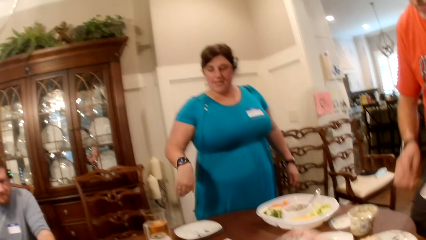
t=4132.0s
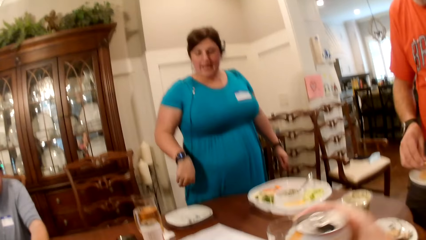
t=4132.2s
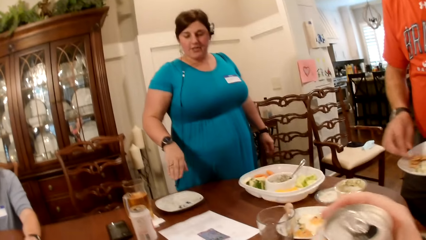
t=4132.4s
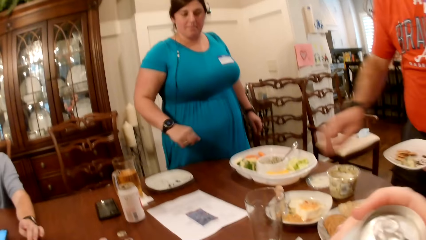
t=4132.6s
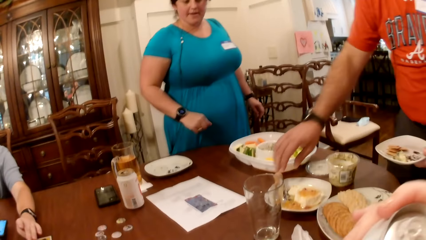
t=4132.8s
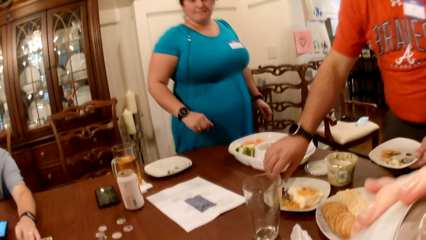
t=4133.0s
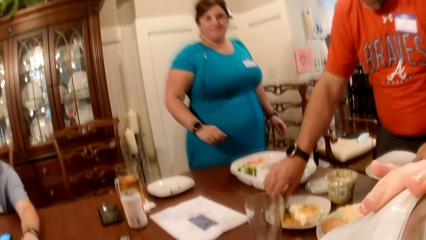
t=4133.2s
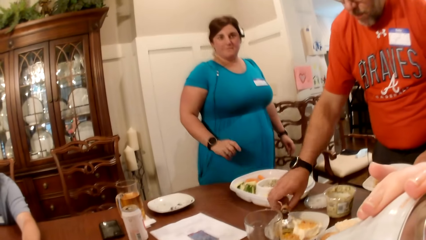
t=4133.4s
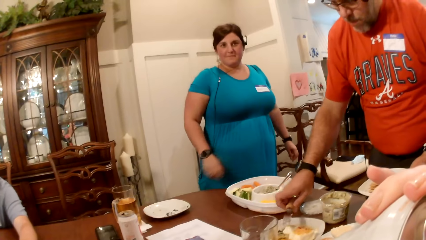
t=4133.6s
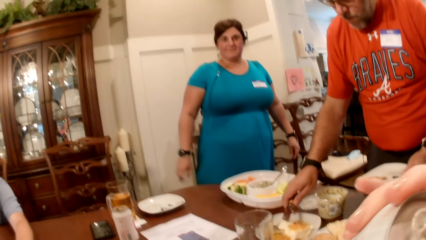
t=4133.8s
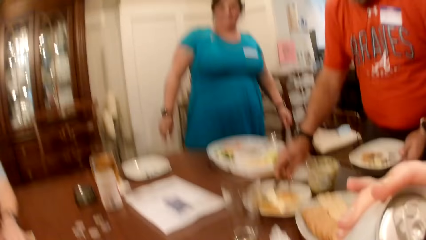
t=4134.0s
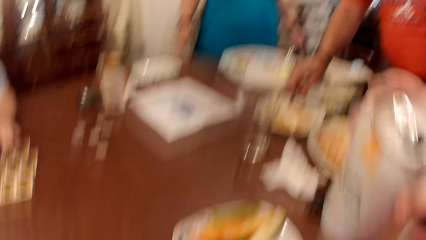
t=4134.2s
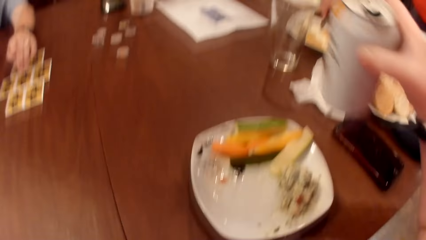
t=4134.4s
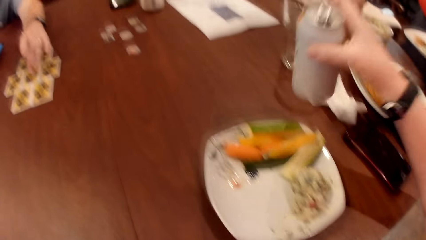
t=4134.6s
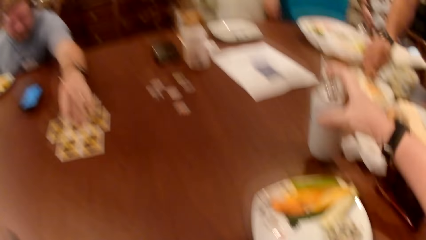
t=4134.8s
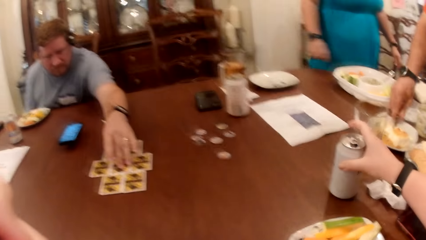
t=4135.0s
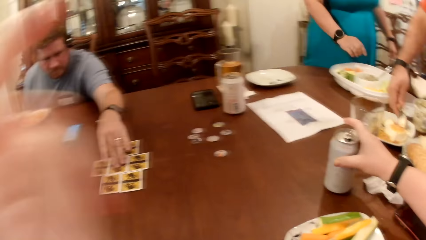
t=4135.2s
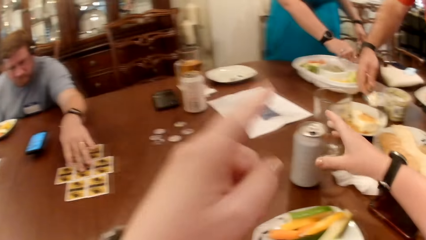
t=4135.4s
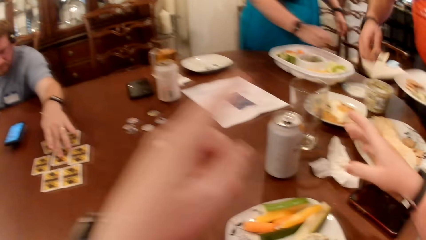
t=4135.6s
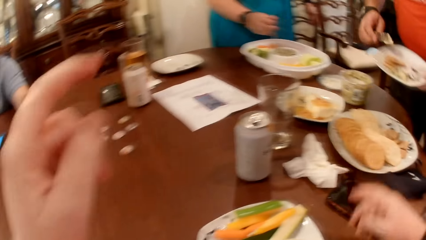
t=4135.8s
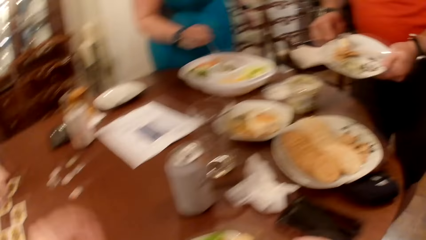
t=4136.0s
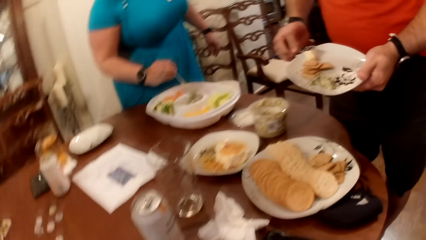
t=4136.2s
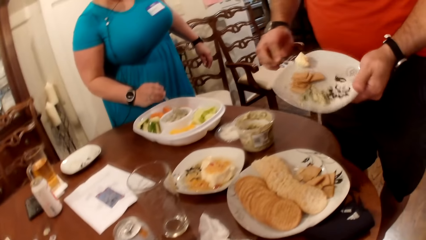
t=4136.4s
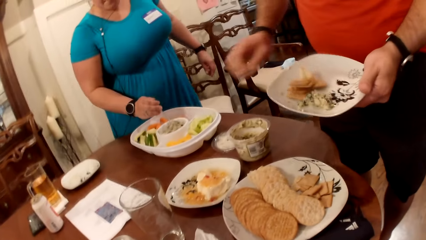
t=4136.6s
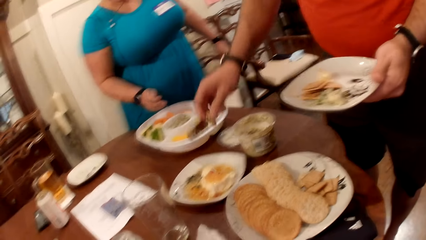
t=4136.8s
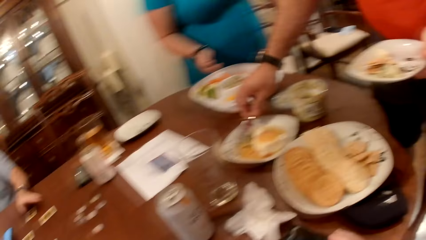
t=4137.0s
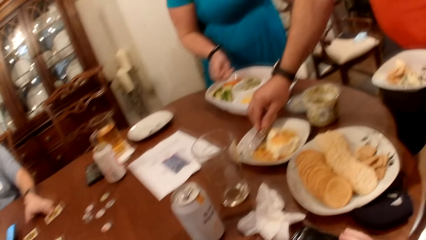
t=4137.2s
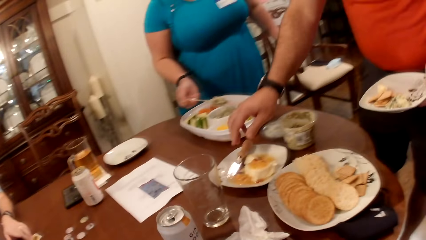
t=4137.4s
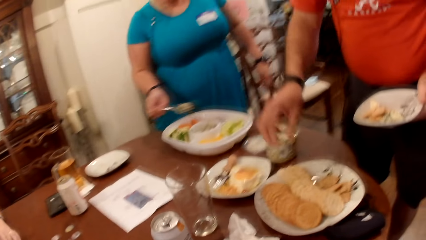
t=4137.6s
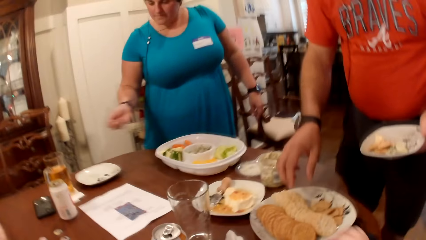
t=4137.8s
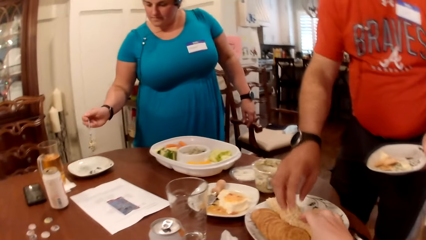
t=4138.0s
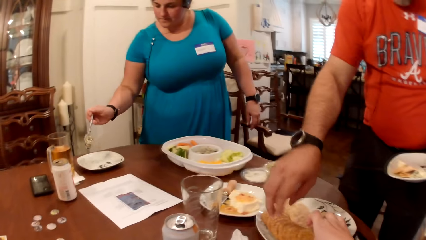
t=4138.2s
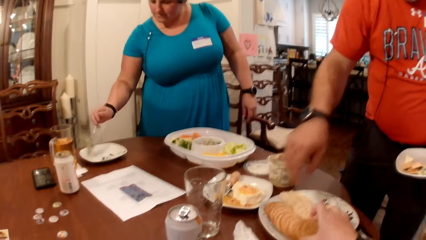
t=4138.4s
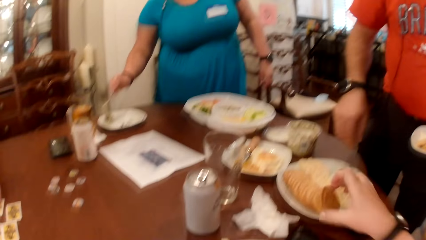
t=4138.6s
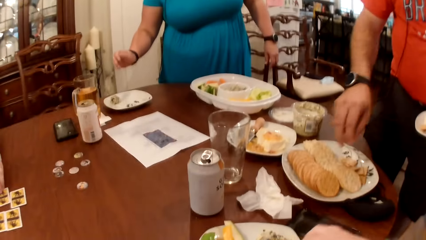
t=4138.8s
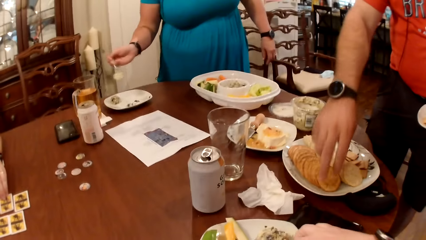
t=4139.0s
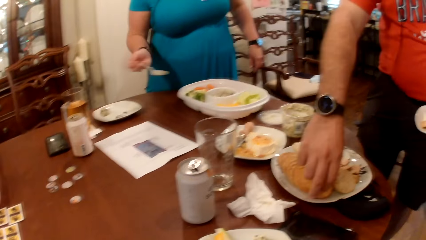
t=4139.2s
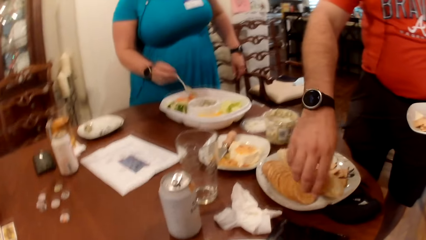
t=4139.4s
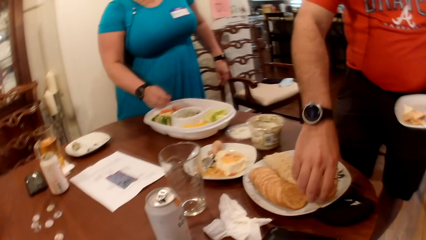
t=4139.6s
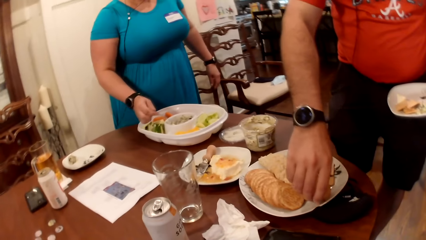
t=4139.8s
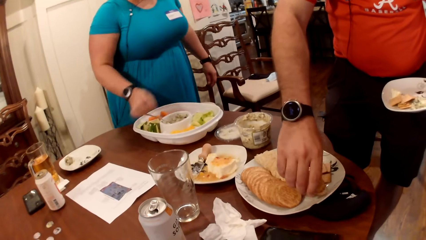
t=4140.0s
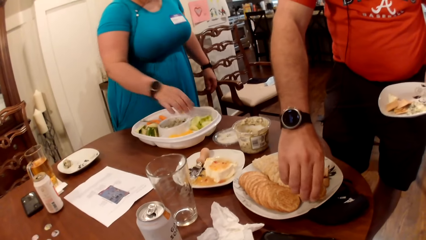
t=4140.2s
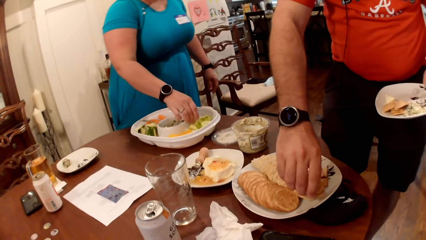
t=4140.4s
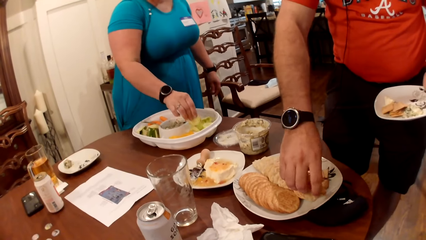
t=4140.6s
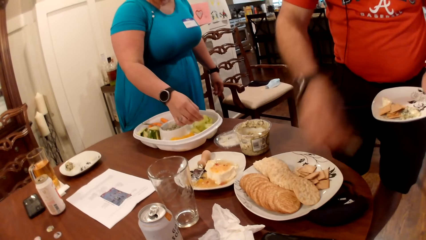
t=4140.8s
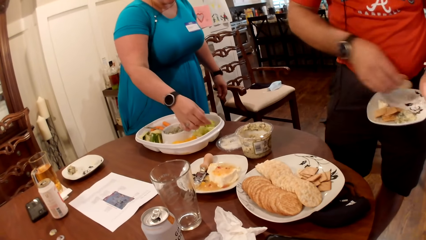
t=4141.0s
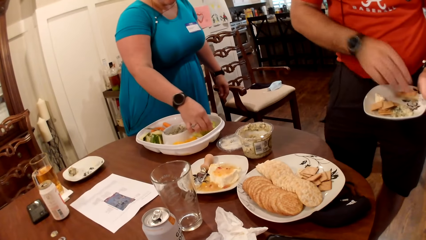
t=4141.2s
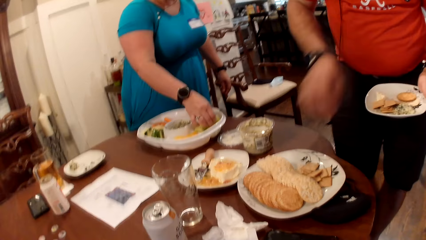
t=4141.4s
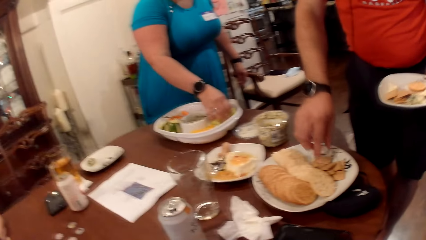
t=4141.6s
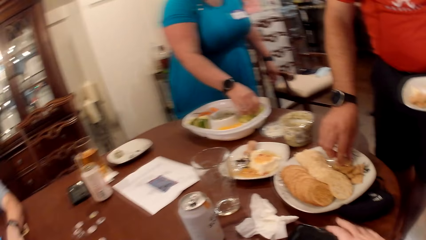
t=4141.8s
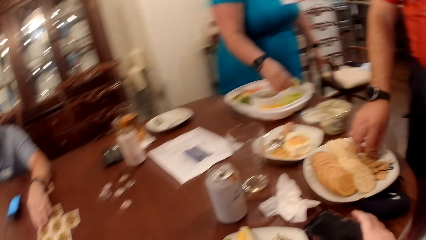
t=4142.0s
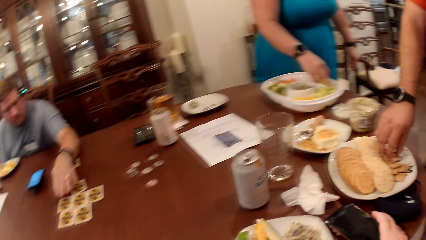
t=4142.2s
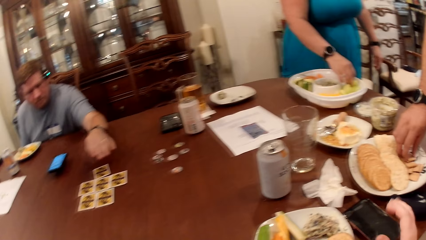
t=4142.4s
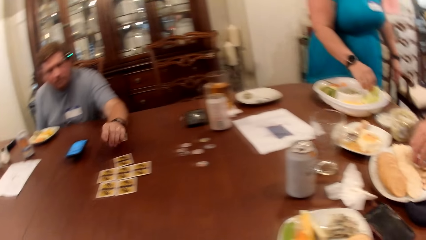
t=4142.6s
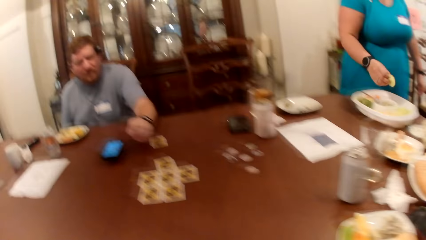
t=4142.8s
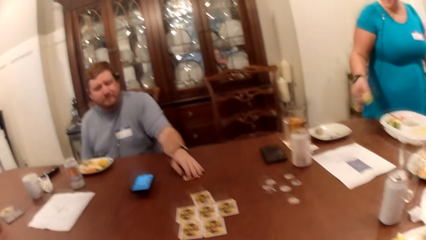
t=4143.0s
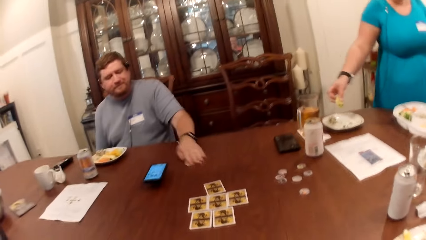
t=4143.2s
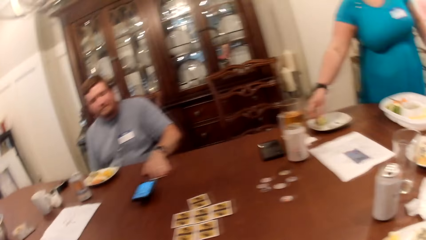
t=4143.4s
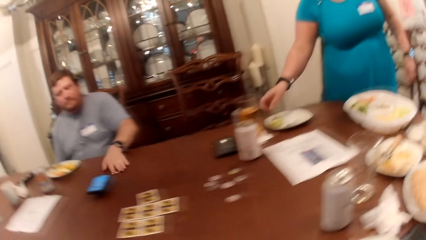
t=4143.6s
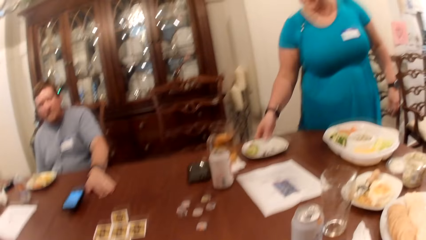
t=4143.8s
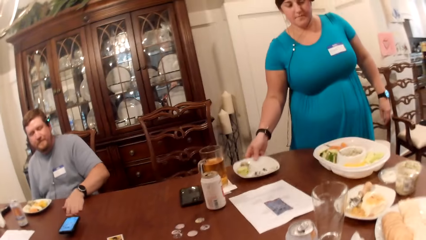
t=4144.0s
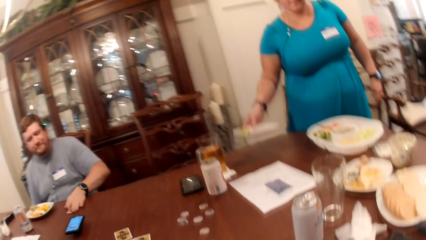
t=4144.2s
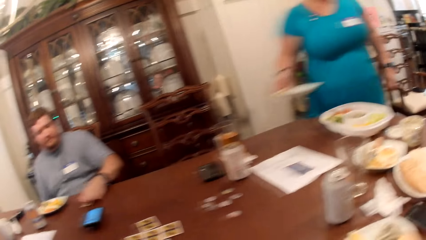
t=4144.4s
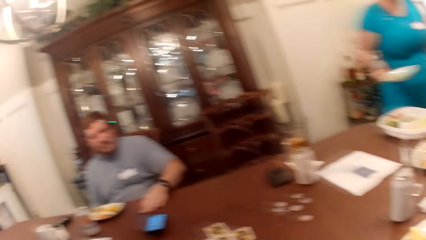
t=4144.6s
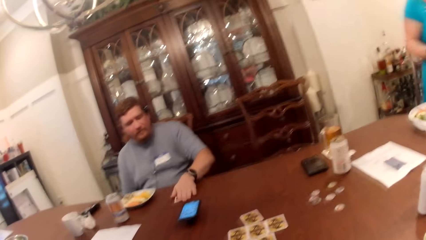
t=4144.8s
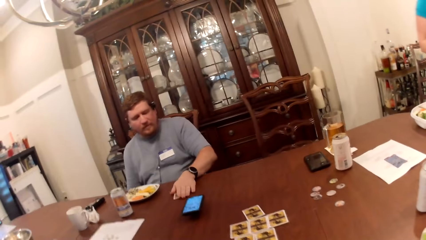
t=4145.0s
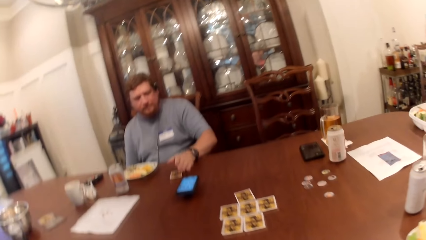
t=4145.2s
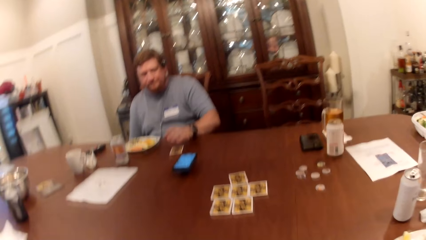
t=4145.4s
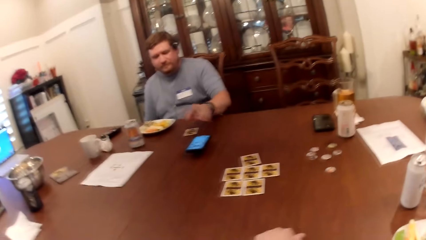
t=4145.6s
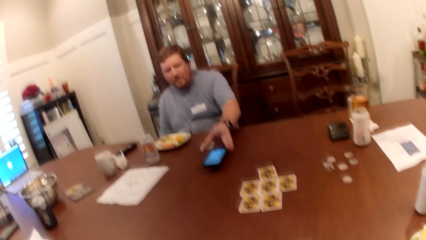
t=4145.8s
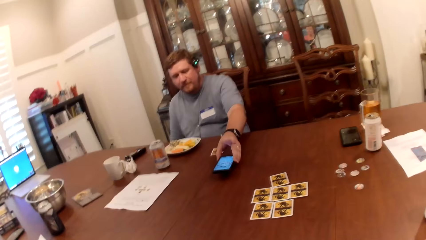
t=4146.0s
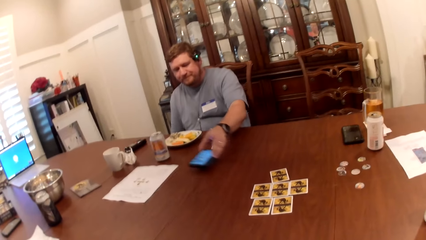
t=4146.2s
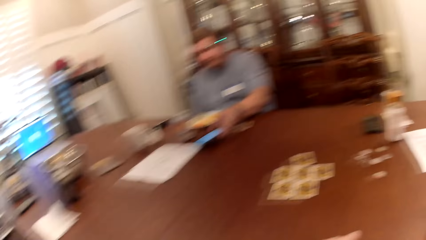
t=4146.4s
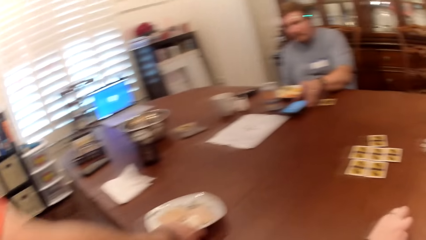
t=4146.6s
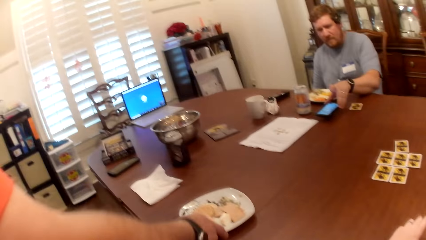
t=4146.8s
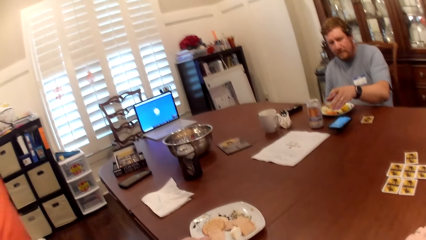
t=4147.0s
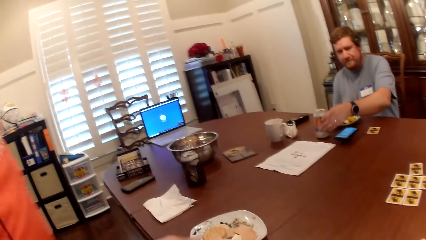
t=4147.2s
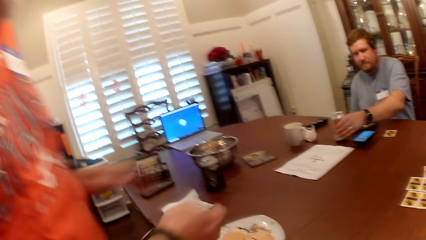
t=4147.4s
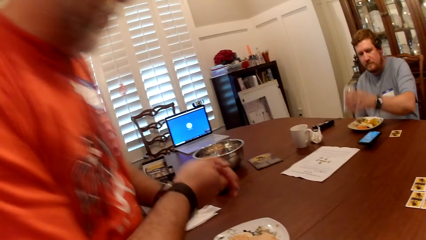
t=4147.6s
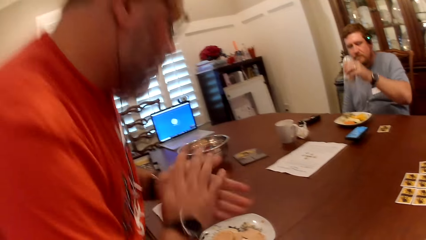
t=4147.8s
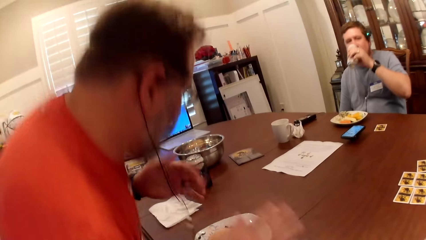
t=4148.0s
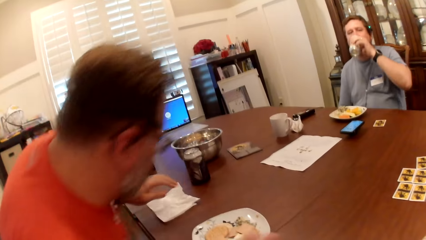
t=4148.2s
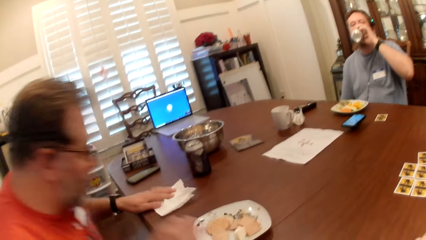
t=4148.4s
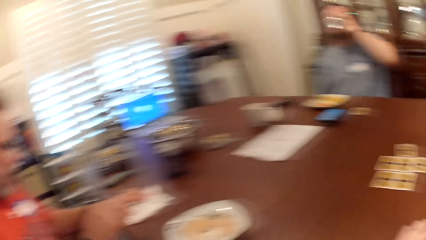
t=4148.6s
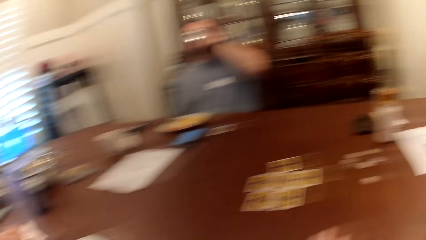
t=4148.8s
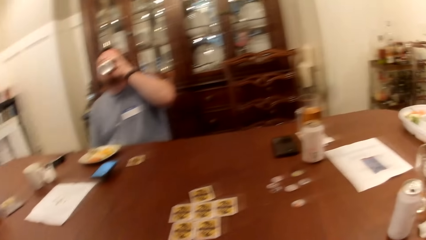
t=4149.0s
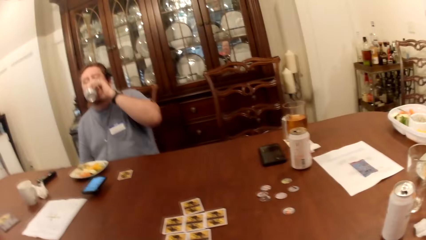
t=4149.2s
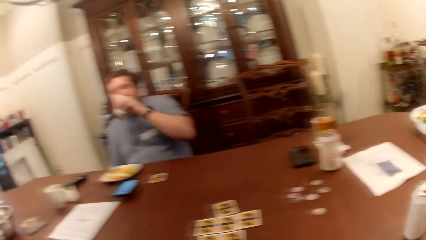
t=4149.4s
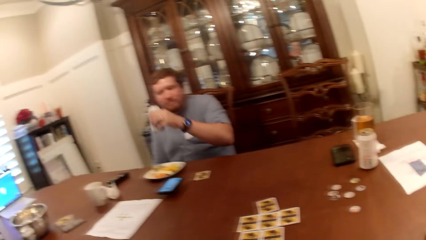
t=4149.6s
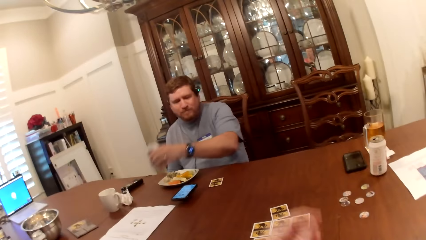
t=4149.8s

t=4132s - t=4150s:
The man serves the biscuits in his right hand to the plate in his left hand. The camera wearer drinks from the can in her right hand. The man picks a spoon or knife from a plate of pudding on the table with his right hand. The camera wearer places the can in her right hand on the table. Another man moves a play card on the table with his left hand. The first man scoops pudding from the plate on the table with the spoon in his right hand. The woman picks the spoon in the salad plate with her right hand. The first man serves the pudding in the spoon in his right hand to the plate in his left hand. The first man places the spoon or knife in his right hand on the pudding plate on the table. The other man moves the card on the table with his left hand. The woman scoops cream from the salad plate with the spoon in her right hand. The camera wearer picks a biscuit from the plate on the table with her right hand. The woman serves the cream in the spoon in her right hand to the plate on the table. The woman places the spoon in her right hand into the salad plate. The first man picks biscuits from the plate on the table with his right hand. The woman picks slices of banana from the salad plate with her right hand. The first man picks biscuits from the plate on the table with his right hand. The first man serves the biscuits in his right hand to the plate in his left hand. The camera wearer moves a phone on the table with her right hand. The other man takes the play card and moves the card on the table with his left hand. The woman serves the slices of banana in her right hand to the plate on the table. The woman picks the plate from the table with her right hand. The other man moves the phone on the table with his left hand. The first man places the plate in his right hand on the table. The other man picks a can from the table with his left hand. The first man brushes his hands together. The other man drinks from the can in his left hand. The first man touches a paper towel on the table with his left hand.
